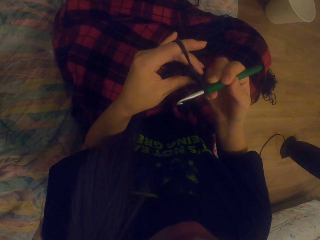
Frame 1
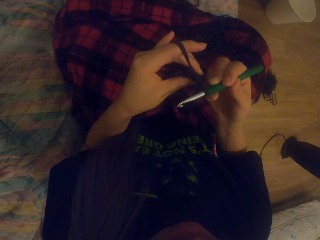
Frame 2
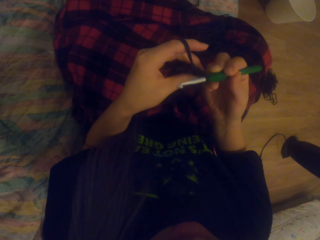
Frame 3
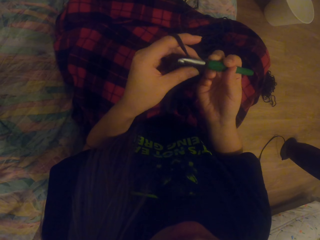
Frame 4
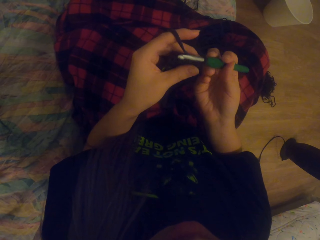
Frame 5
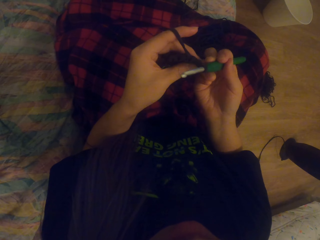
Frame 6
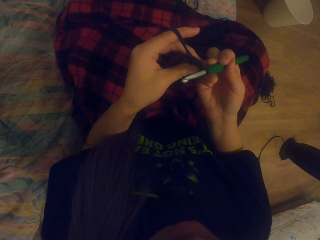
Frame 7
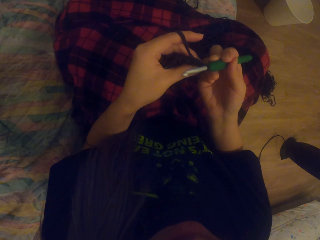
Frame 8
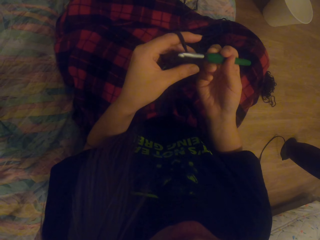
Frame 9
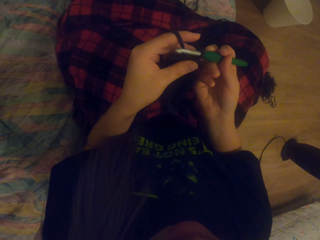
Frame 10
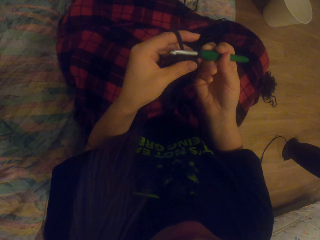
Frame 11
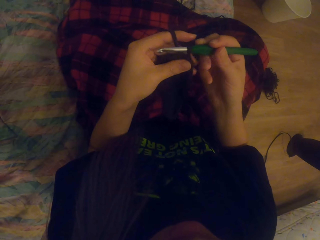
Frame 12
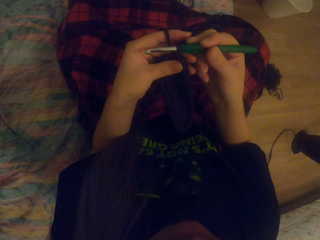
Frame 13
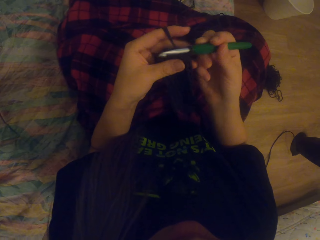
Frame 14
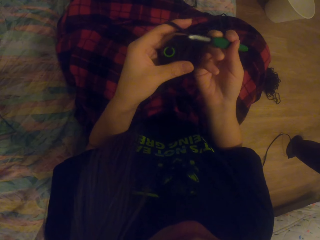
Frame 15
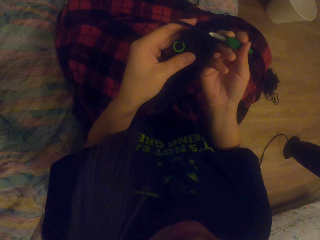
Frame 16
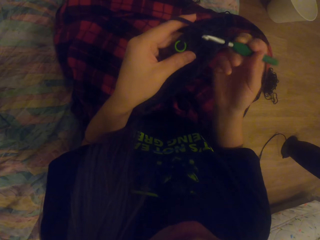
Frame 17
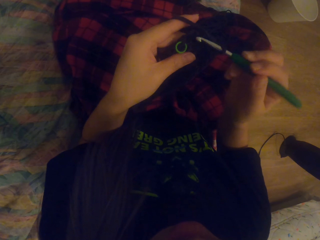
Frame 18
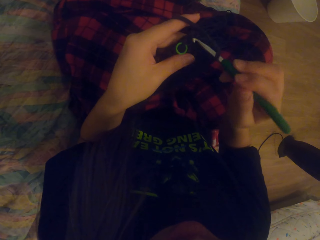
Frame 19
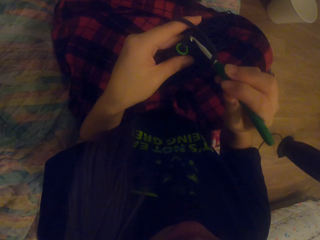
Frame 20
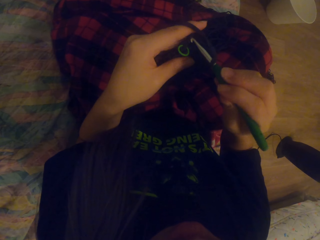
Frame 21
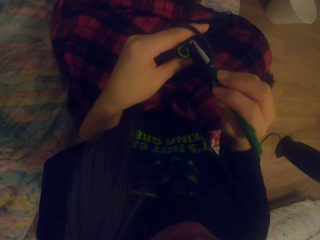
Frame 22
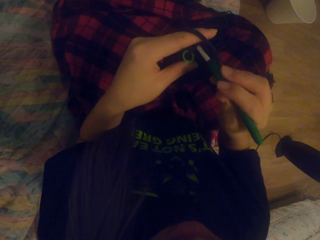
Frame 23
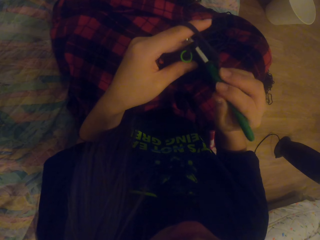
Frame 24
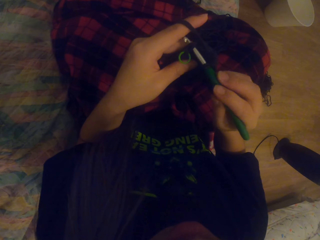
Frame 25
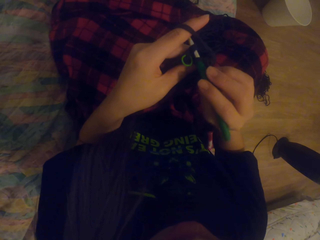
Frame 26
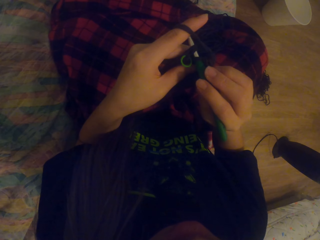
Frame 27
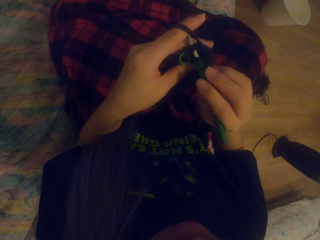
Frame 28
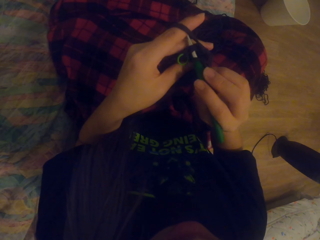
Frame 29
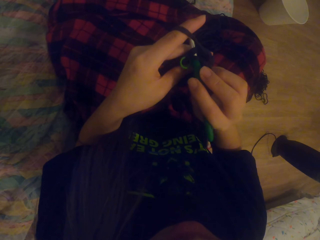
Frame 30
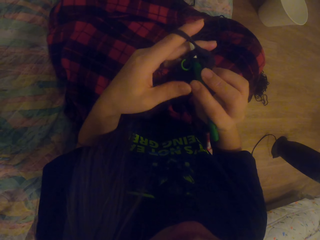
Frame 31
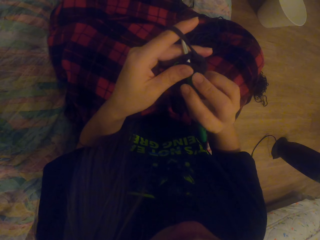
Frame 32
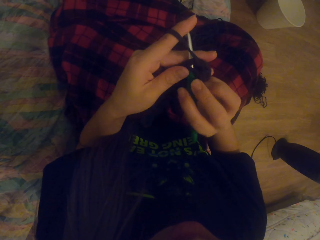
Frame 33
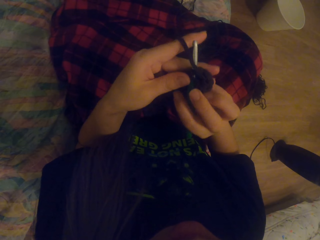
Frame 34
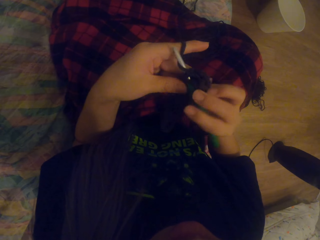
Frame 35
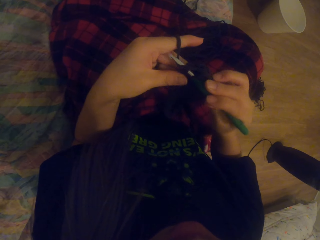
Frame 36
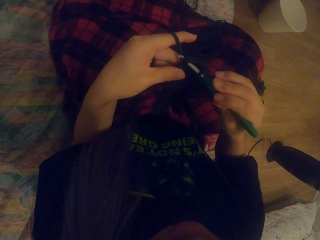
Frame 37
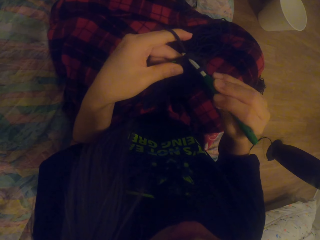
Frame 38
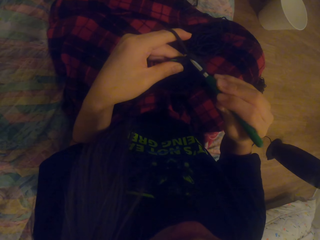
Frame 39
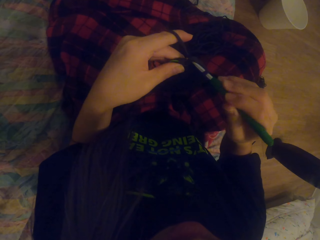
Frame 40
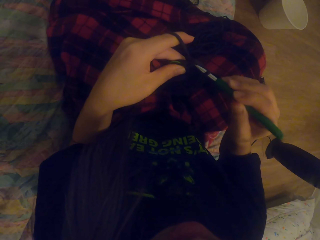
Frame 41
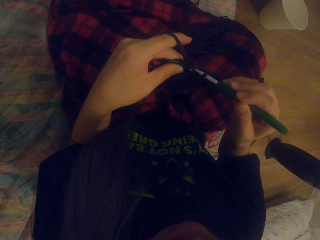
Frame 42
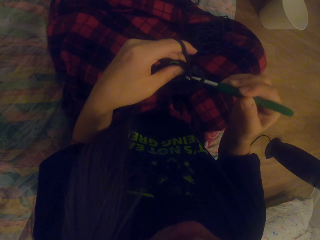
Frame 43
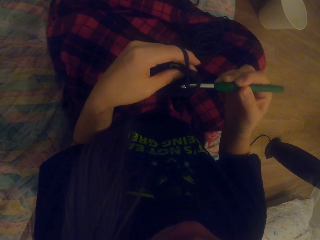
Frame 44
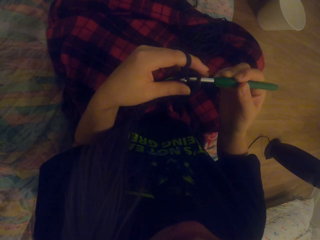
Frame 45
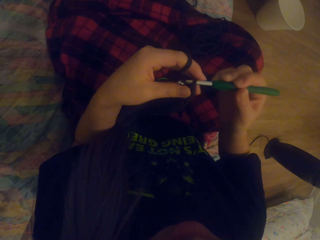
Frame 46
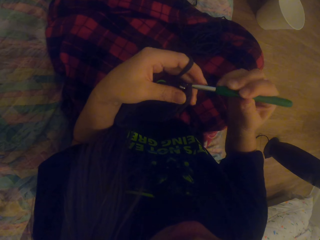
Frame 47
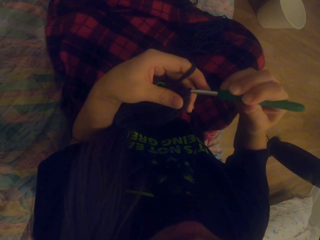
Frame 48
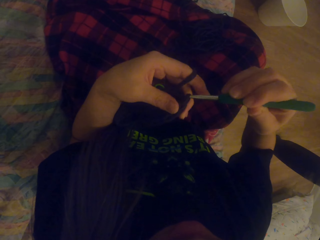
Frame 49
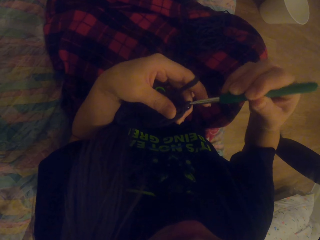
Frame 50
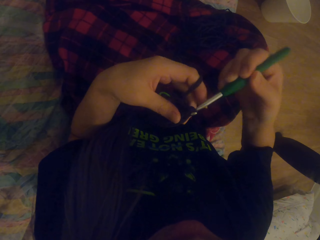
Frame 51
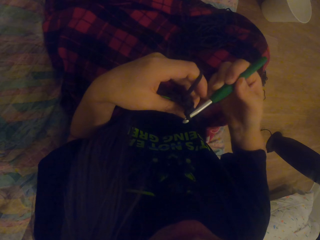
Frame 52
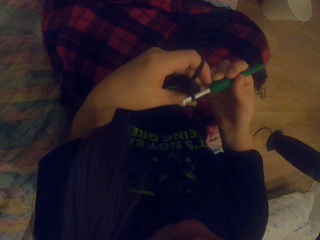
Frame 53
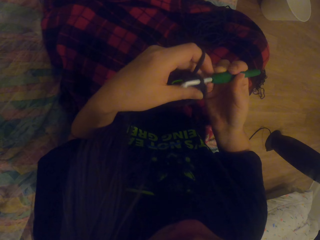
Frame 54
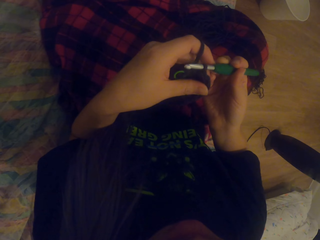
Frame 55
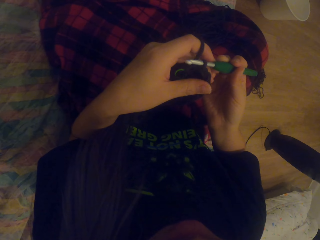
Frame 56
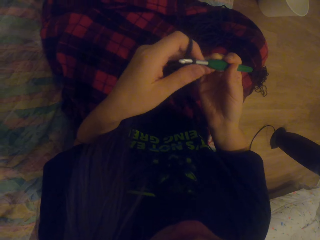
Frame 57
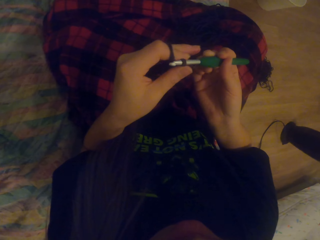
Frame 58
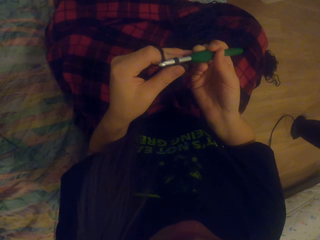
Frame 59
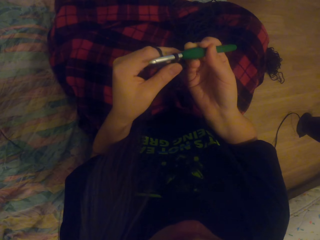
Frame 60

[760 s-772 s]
The camera wearer looks at the yarn. They crochet the garment using the yarn and a hook.

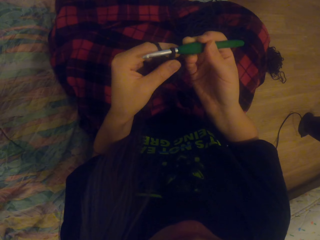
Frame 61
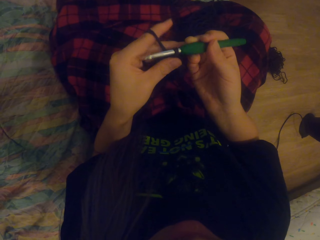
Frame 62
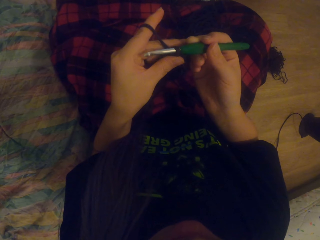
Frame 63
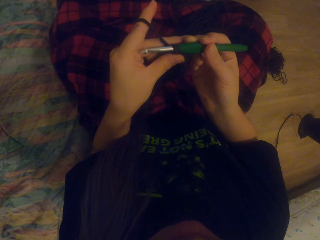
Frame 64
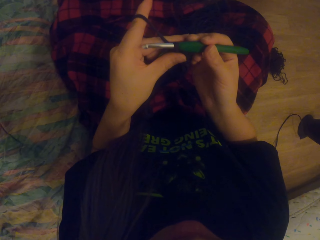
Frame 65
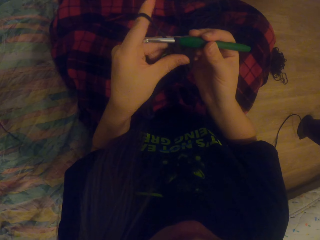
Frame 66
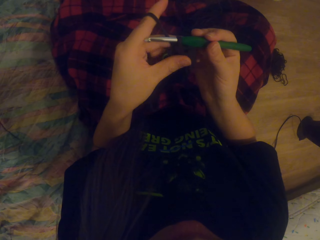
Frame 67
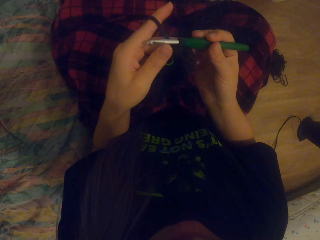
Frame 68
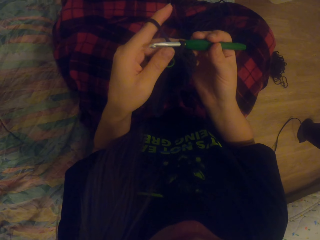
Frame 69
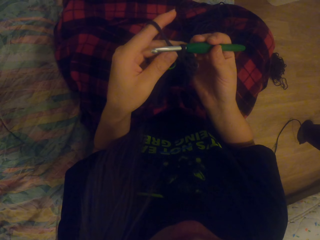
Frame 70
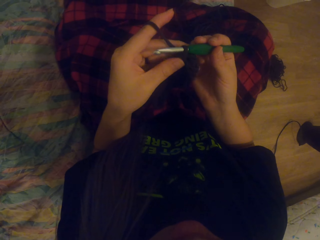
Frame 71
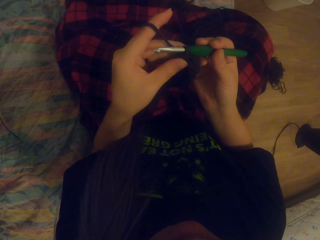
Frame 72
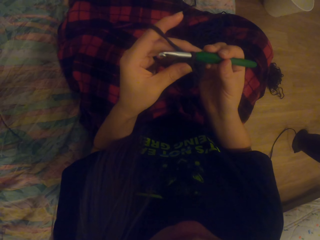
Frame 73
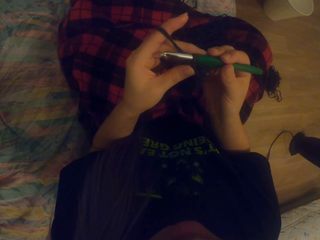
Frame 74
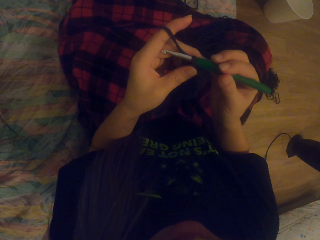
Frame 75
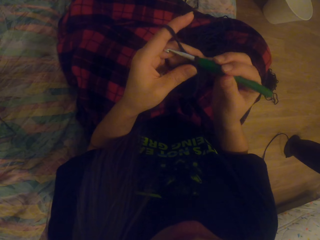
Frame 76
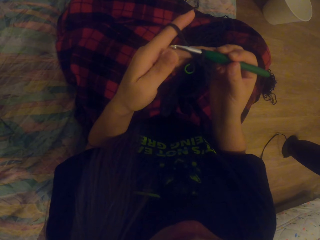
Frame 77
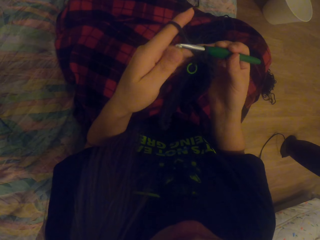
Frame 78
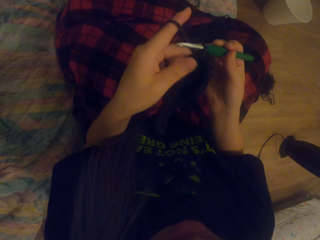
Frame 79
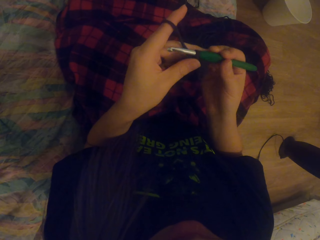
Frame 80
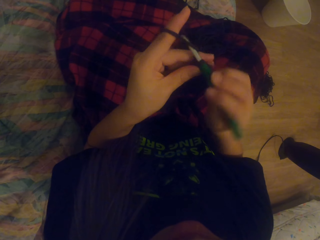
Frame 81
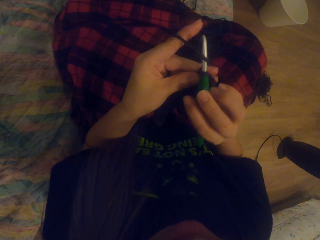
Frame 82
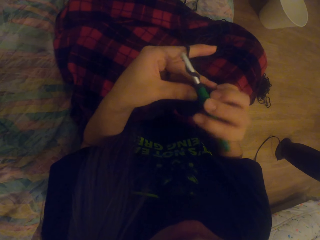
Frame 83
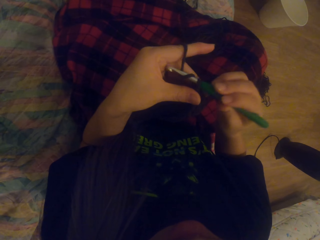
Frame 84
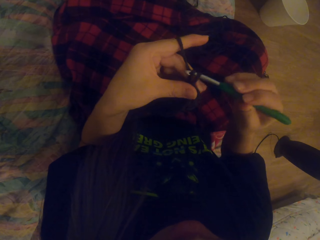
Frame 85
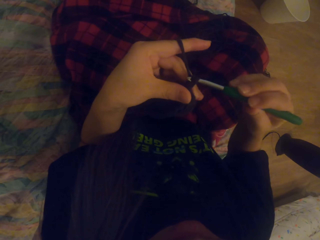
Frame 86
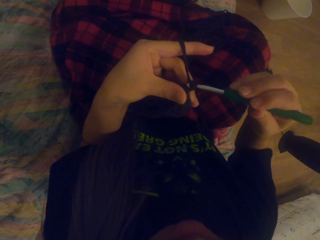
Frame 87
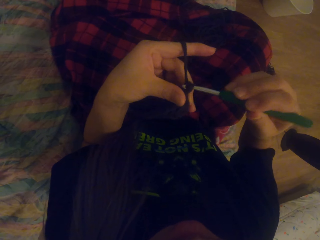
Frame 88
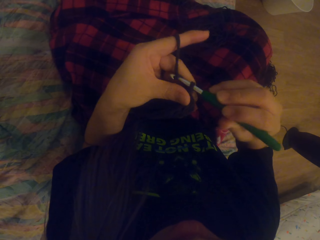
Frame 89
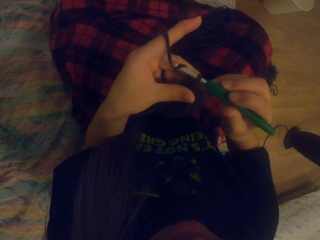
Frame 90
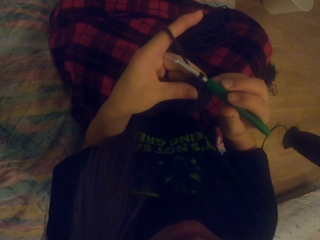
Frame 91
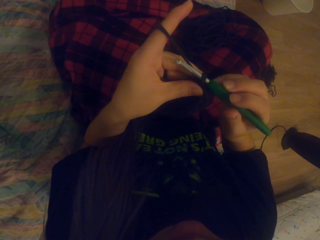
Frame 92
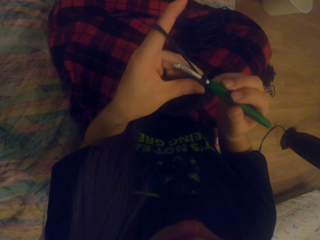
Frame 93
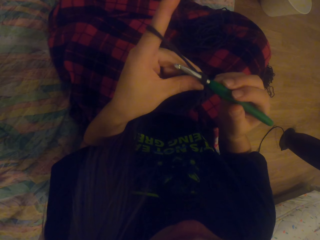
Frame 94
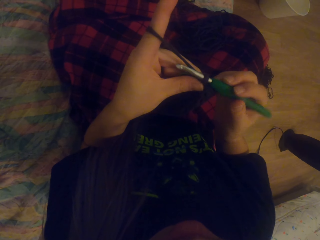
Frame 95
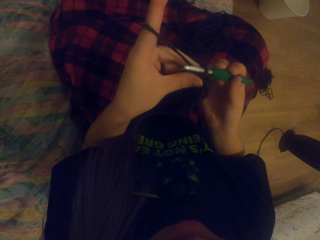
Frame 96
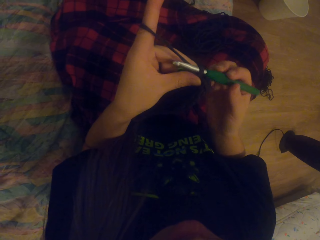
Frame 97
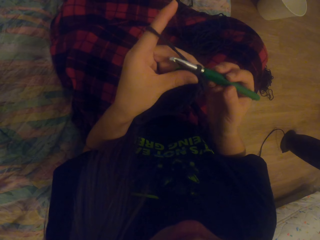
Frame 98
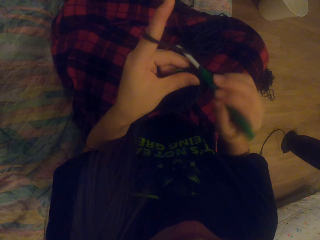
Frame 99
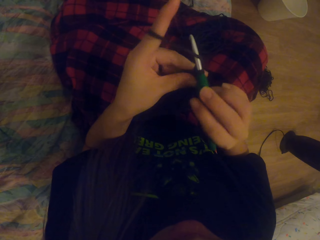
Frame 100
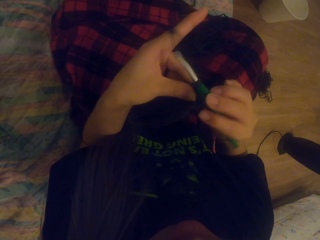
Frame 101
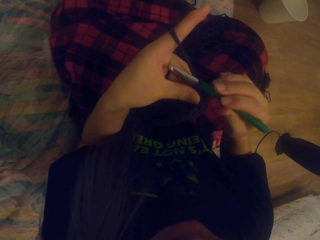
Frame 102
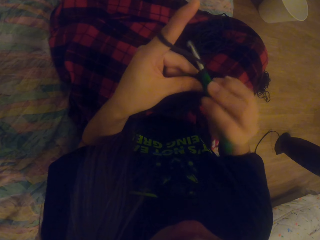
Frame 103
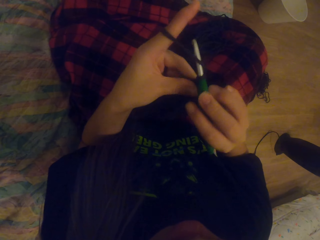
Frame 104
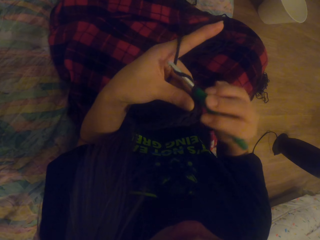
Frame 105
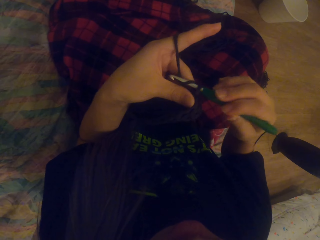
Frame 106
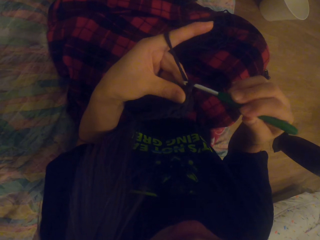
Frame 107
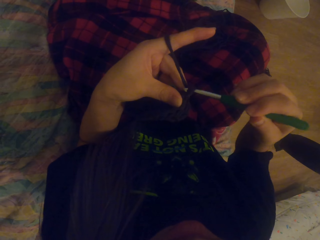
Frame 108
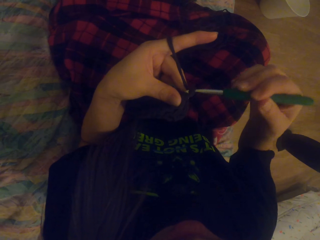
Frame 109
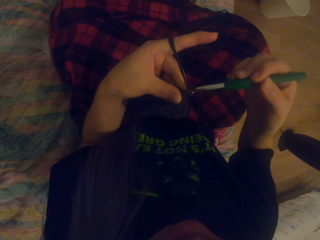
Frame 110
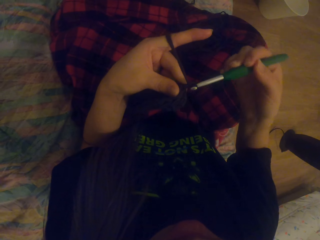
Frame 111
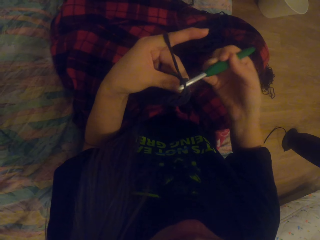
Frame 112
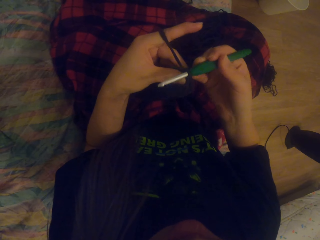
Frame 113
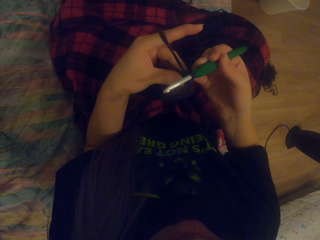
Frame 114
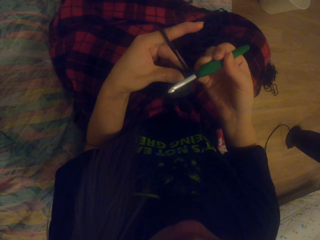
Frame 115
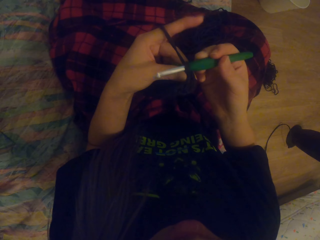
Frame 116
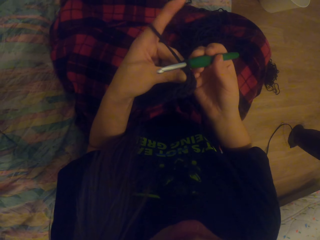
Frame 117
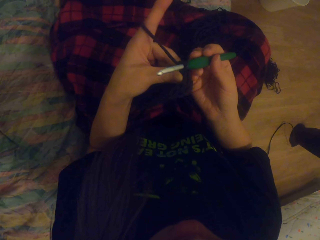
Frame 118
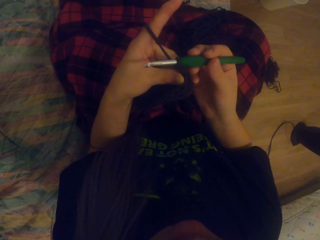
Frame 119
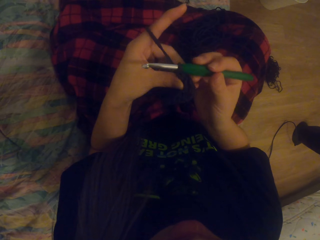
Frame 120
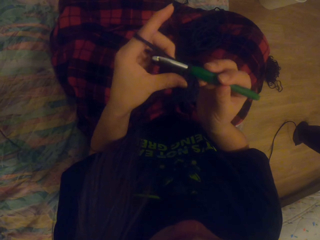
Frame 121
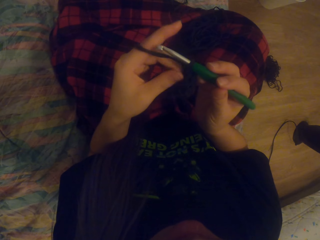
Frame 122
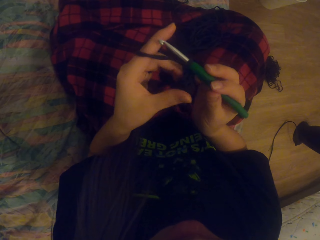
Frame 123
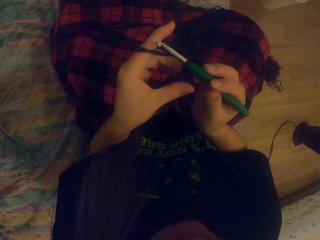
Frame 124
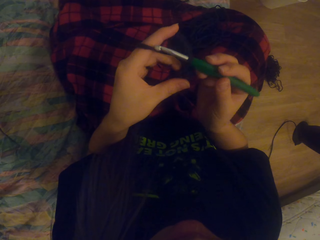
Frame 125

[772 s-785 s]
The camera wearer looks at the yarn. They crochet the garment using the yarn and a hook.
